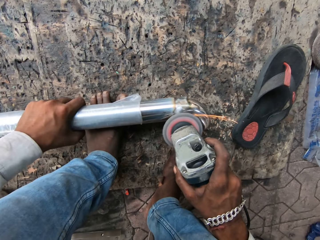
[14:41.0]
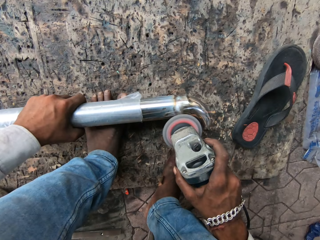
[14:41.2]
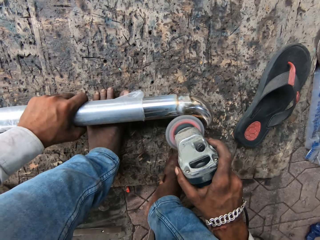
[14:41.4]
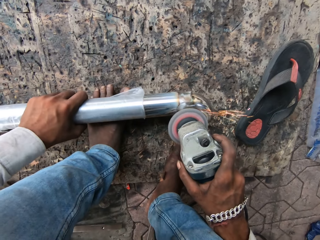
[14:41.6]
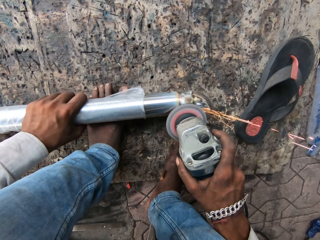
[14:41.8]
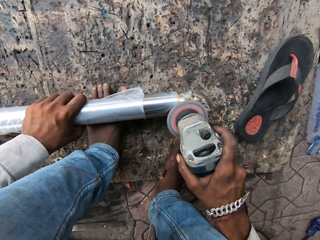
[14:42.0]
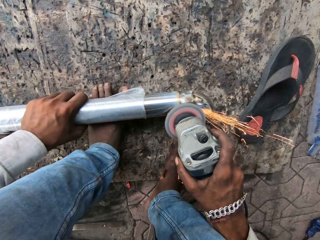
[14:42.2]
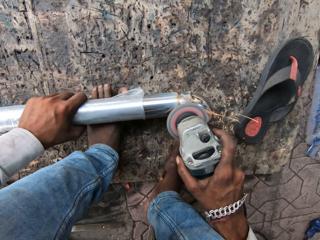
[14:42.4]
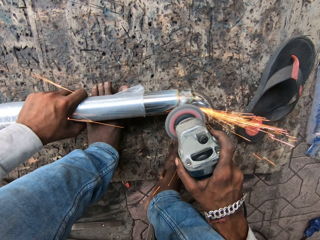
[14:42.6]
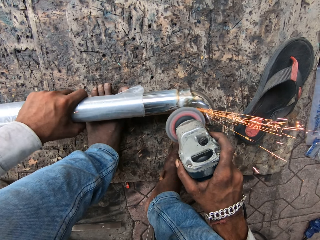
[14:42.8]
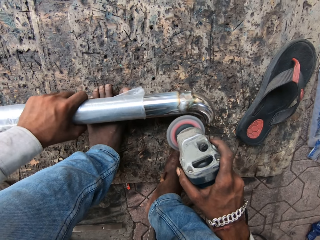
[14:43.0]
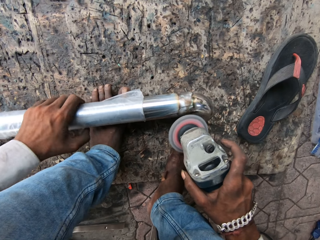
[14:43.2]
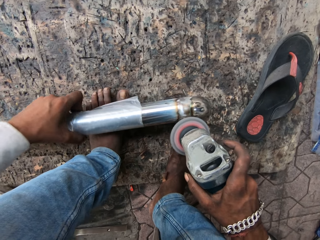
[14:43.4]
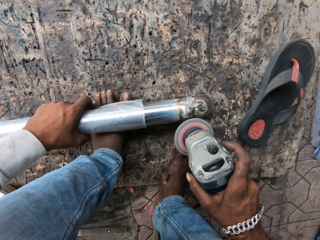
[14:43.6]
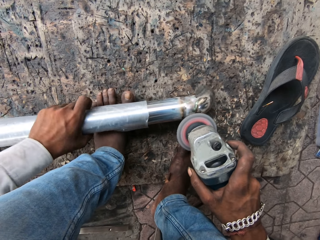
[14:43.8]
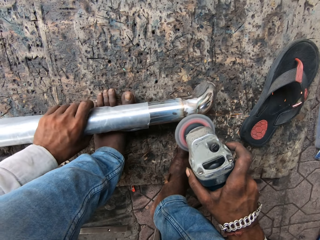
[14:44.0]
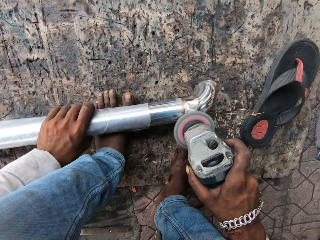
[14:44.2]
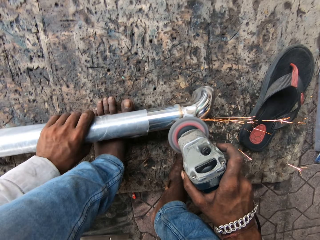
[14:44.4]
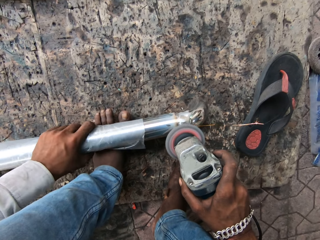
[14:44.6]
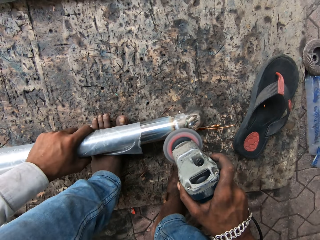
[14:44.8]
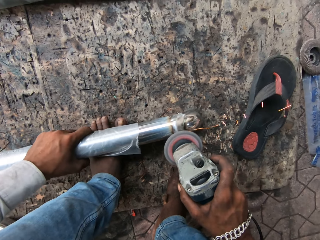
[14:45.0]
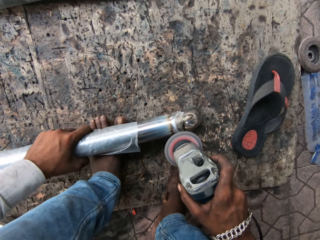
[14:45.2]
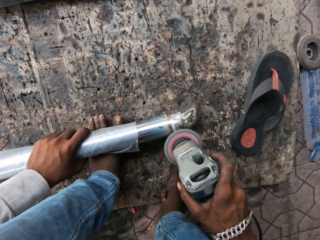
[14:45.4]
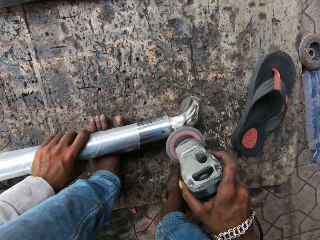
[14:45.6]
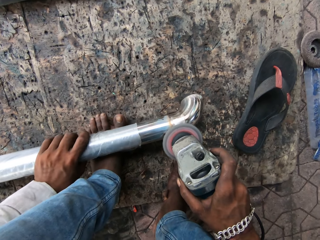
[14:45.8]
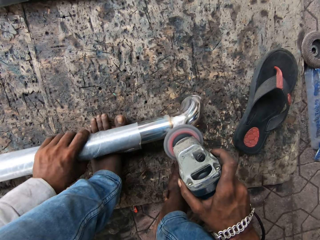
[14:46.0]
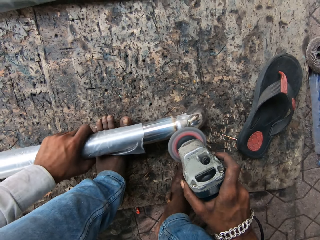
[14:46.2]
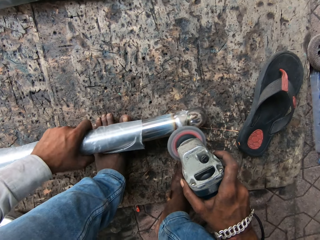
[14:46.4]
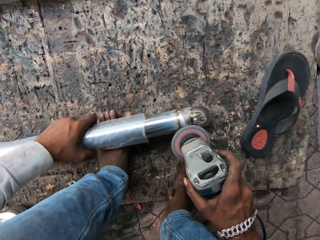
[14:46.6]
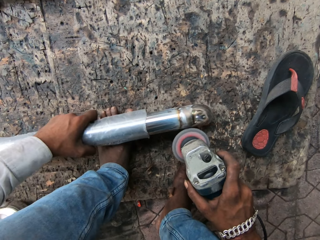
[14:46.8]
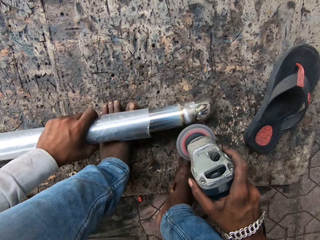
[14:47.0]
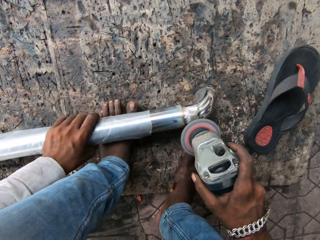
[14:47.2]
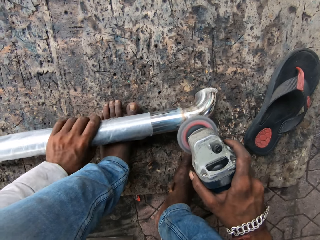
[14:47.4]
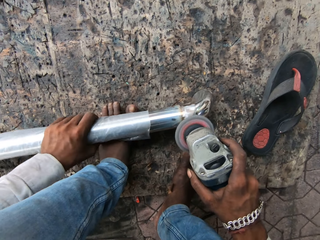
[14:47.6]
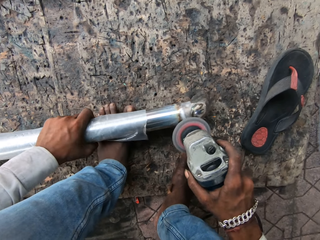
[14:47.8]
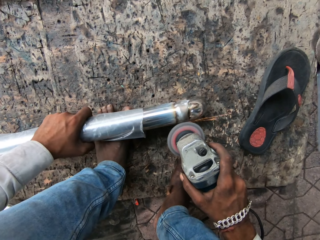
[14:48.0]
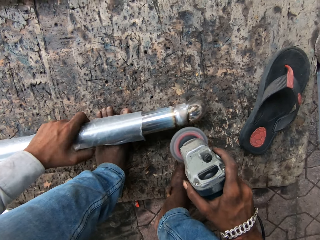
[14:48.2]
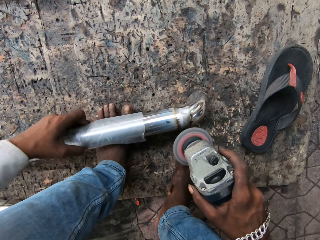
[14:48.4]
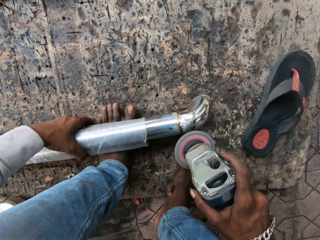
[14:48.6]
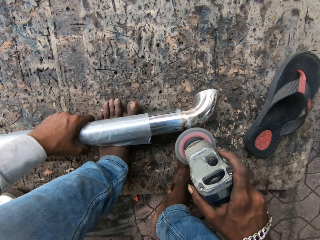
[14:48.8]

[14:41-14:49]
The camera wearer rotates the metal.

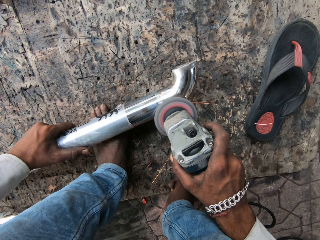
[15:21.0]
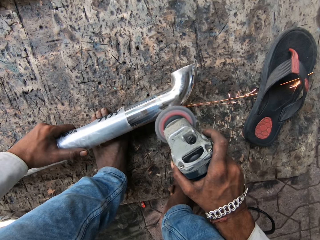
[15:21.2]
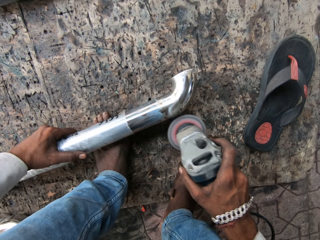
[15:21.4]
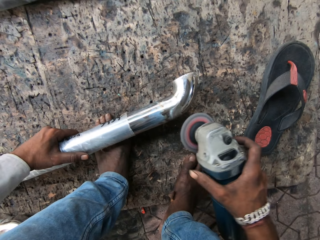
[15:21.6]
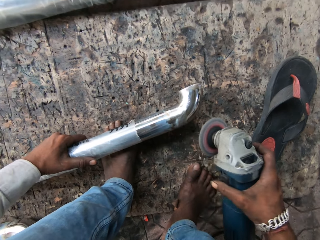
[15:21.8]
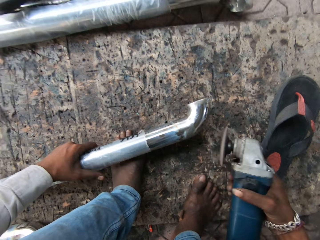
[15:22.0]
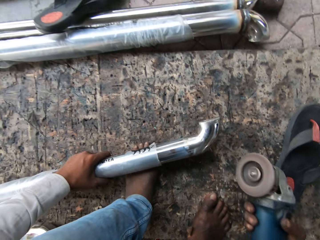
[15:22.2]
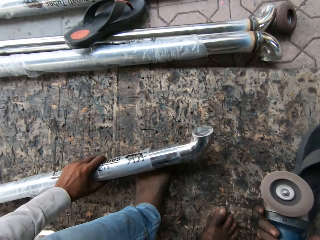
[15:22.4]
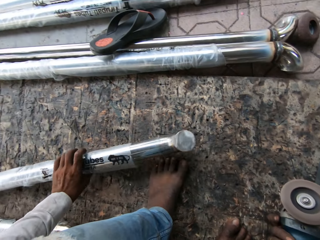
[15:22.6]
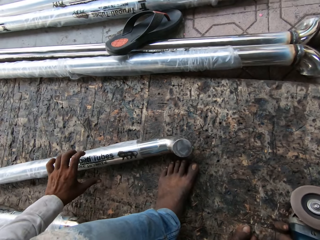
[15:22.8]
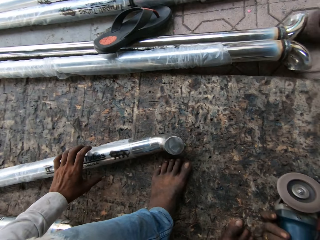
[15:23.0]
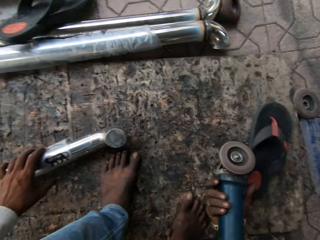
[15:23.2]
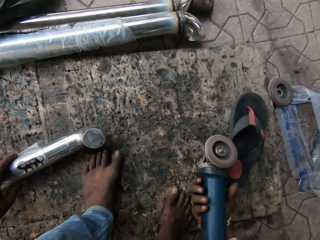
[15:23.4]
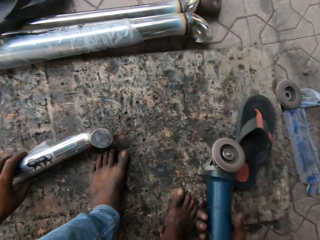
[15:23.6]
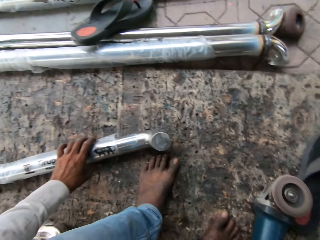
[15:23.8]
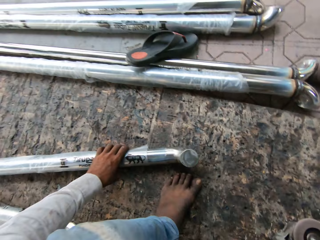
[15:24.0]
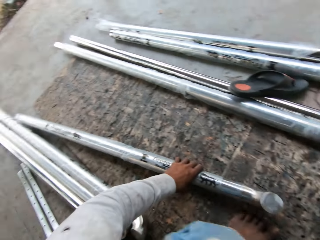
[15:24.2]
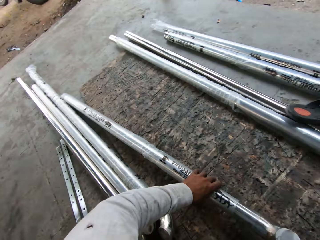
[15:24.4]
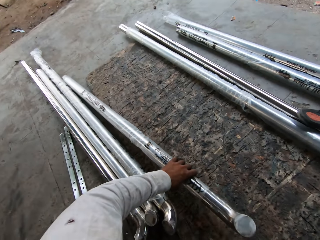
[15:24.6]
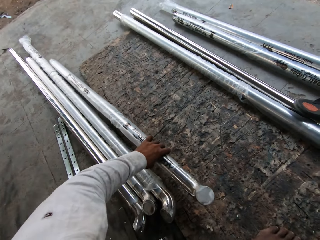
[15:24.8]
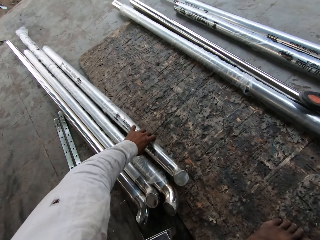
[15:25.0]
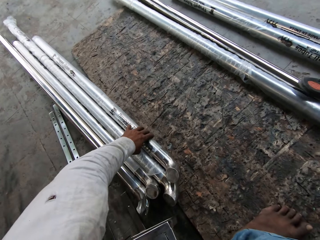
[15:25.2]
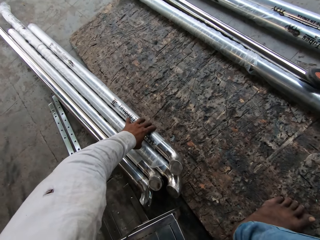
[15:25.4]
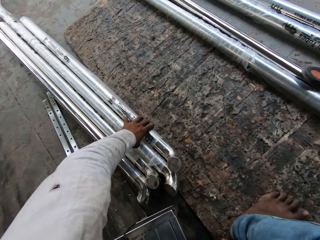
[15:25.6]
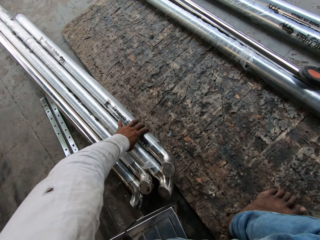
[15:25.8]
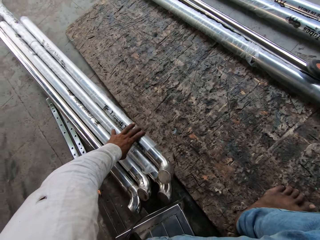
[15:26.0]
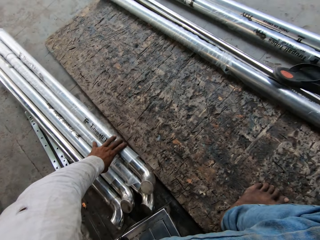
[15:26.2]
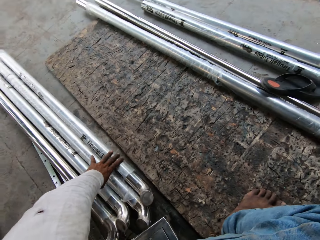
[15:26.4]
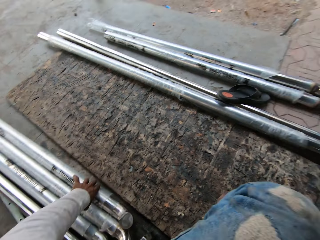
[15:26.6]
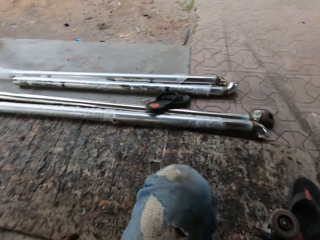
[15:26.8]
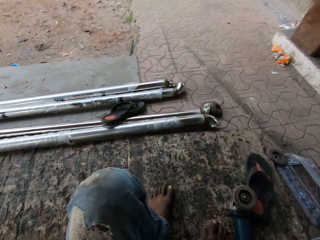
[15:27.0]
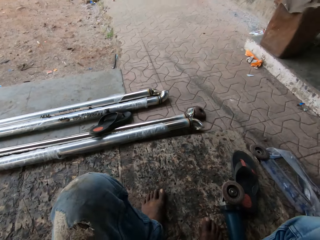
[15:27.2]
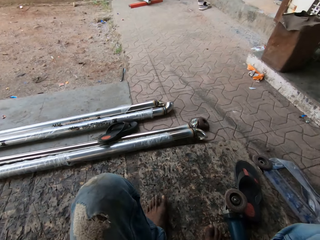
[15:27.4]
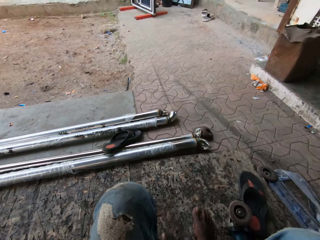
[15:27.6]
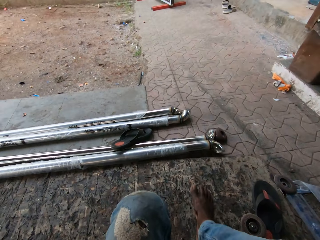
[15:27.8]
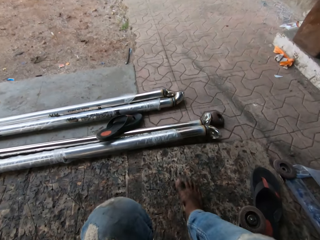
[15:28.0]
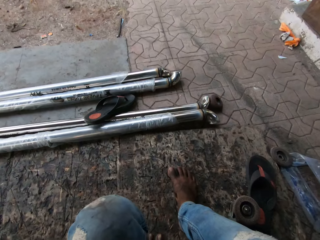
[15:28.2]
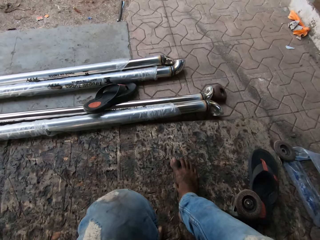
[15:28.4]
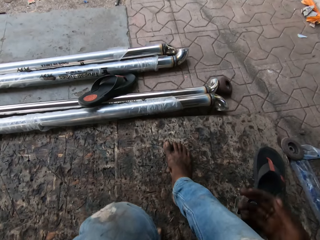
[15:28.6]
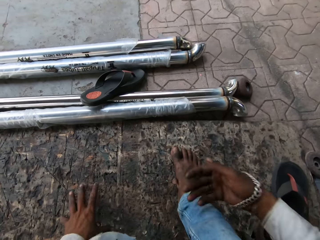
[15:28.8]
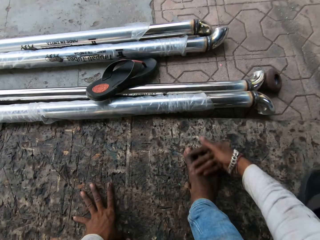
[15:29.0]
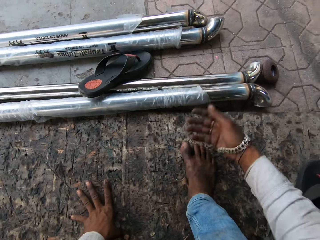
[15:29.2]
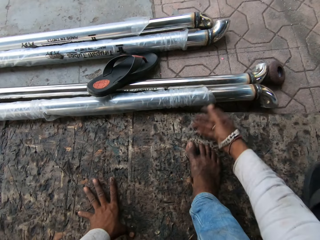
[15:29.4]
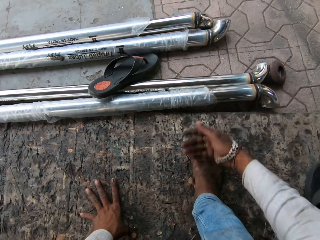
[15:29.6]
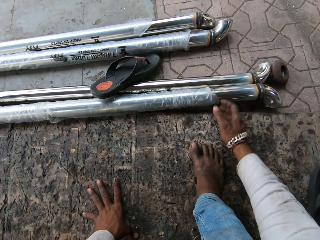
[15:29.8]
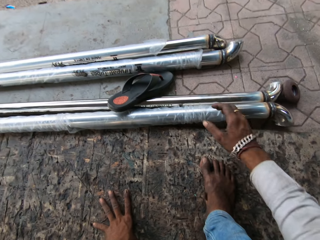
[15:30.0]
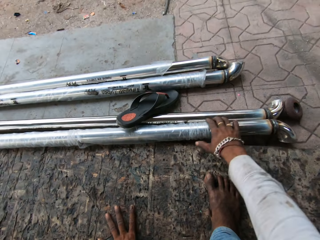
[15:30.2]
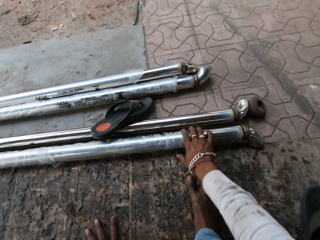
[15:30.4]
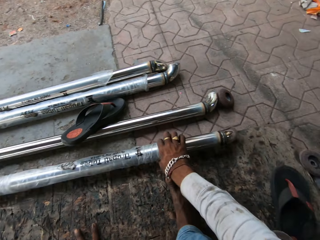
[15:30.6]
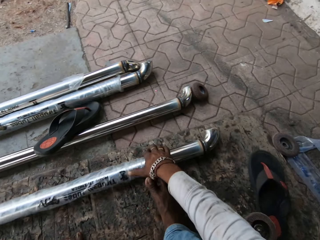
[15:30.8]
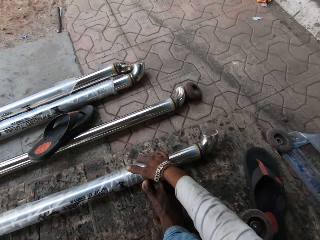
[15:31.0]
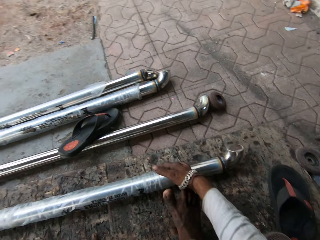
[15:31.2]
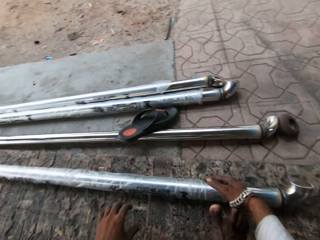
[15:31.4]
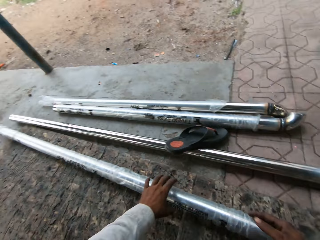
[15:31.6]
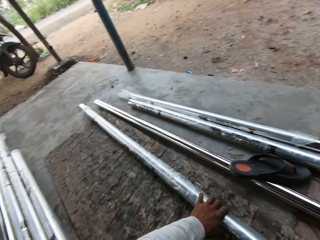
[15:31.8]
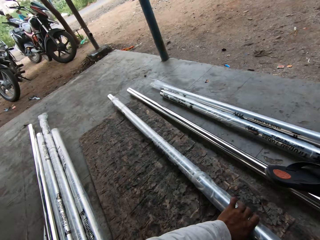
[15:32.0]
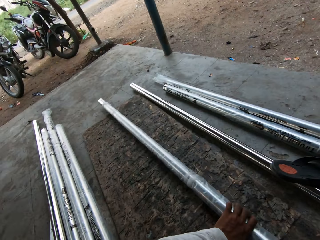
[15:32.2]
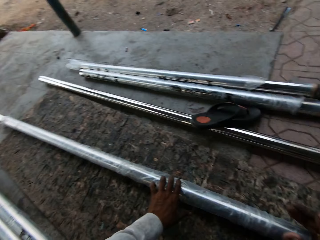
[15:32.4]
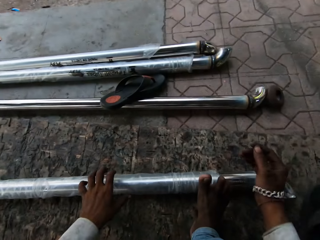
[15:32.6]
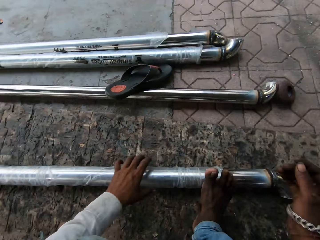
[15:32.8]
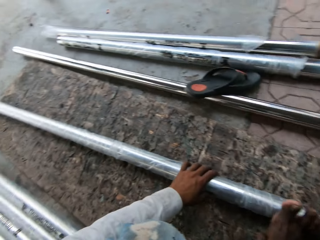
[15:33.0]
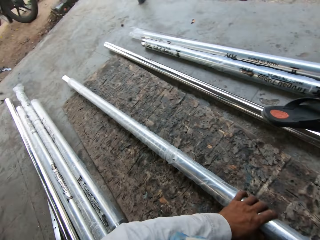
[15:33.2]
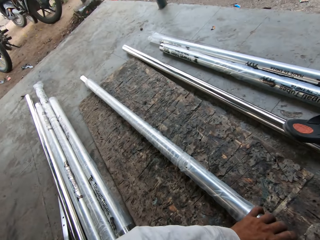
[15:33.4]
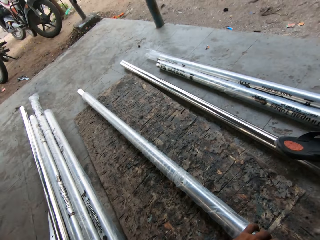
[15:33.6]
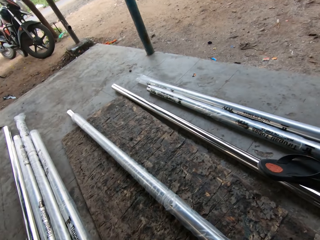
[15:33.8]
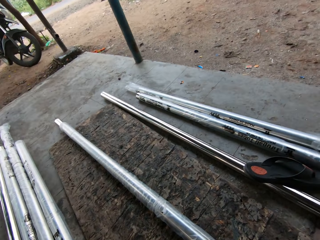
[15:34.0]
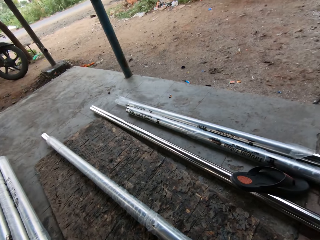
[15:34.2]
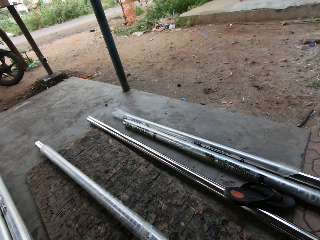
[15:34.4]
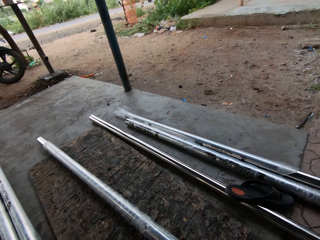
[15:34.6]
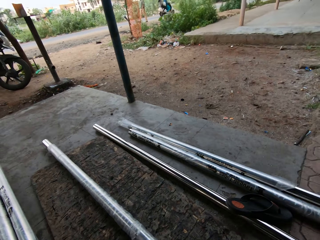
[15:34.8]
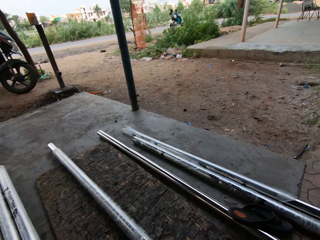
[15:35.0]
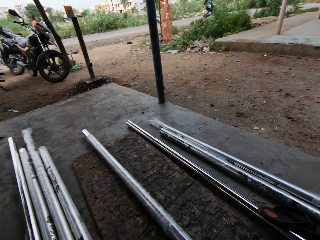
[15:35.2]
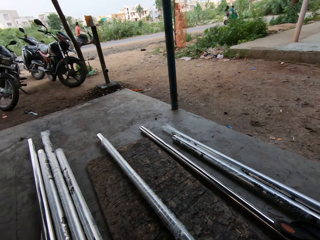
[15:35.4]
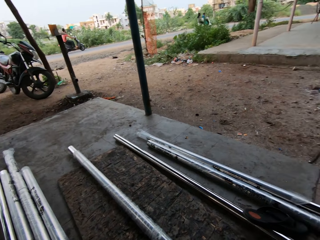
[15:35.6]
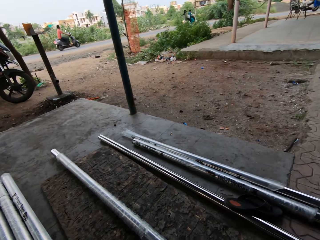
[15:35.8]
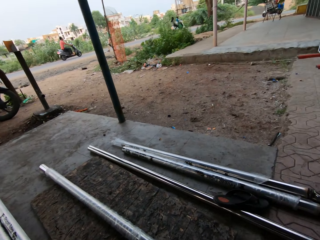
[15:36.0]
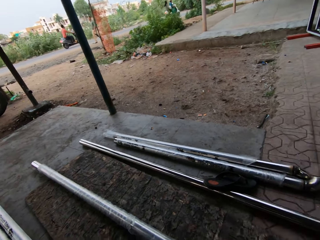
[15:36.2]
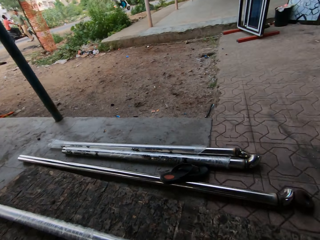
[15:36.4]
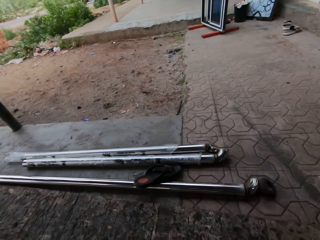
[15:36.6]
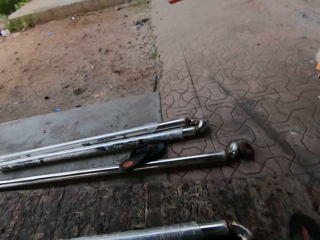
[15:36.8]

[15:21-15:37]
The camera wearer puts the metal on the board. He drops the metal, holds the metal, and puts the grinding machine on the board. He moves the metal, drops the metal, and moves the metals. He wipes his leg and touches the board with the left hand. He picks up the metal with the right hand. He holds the metal with the left hand.
